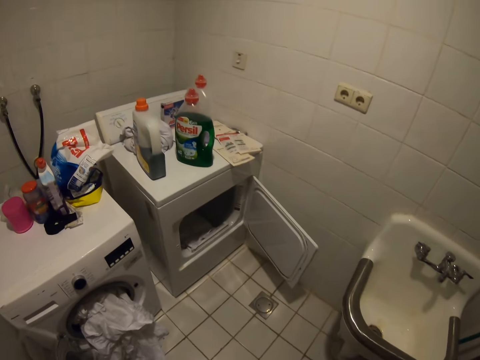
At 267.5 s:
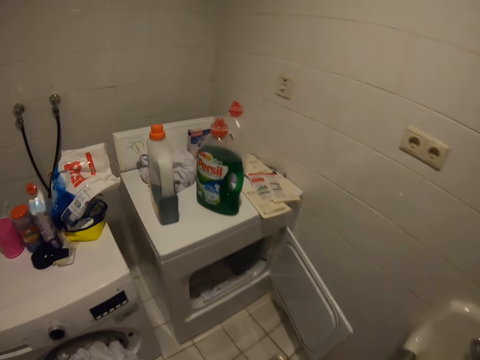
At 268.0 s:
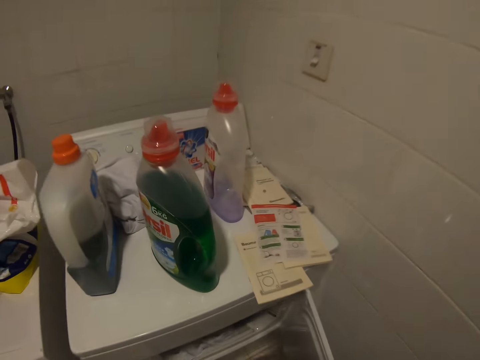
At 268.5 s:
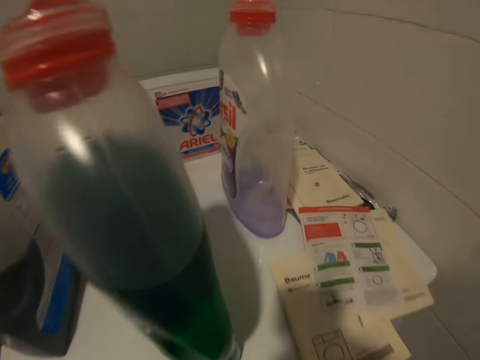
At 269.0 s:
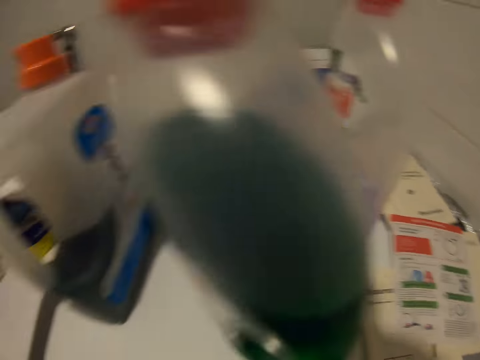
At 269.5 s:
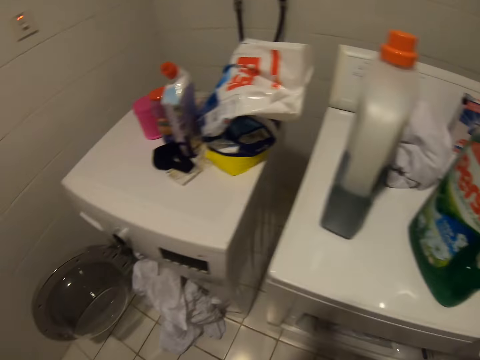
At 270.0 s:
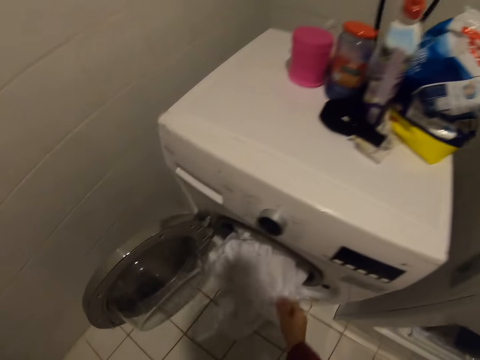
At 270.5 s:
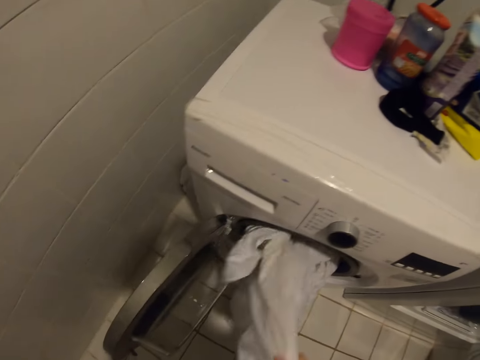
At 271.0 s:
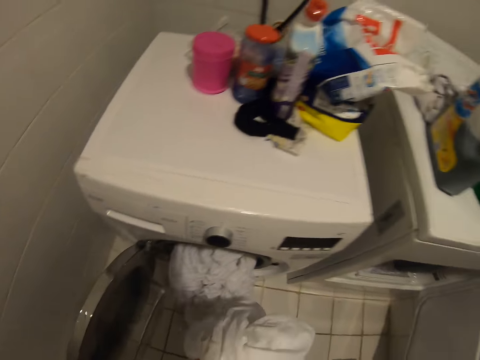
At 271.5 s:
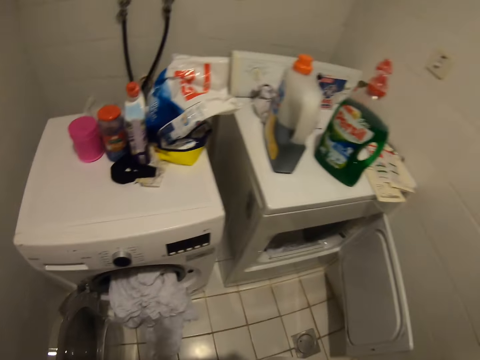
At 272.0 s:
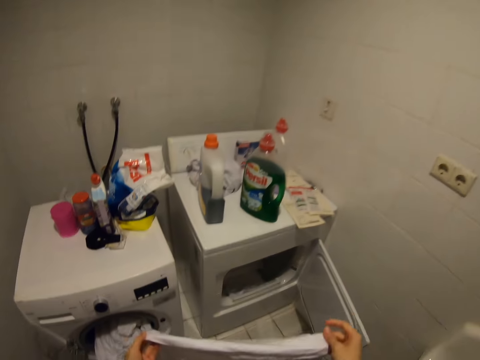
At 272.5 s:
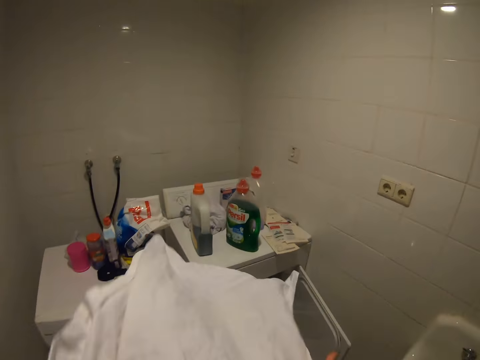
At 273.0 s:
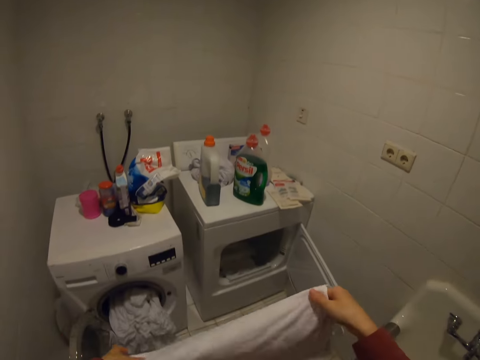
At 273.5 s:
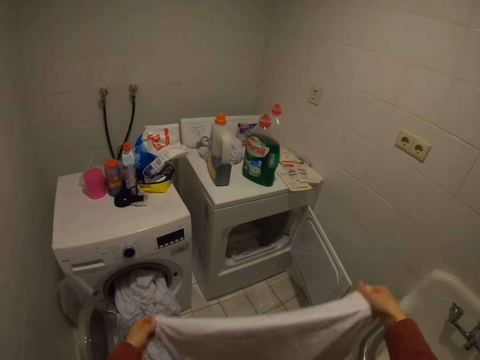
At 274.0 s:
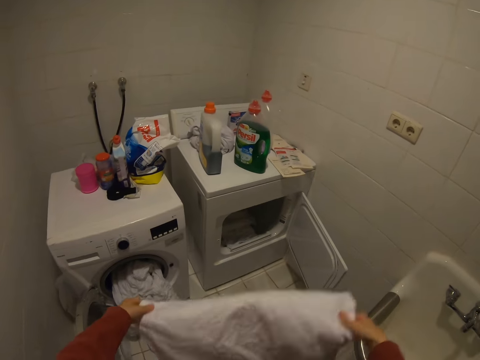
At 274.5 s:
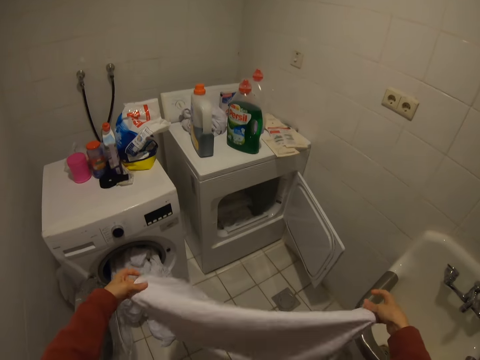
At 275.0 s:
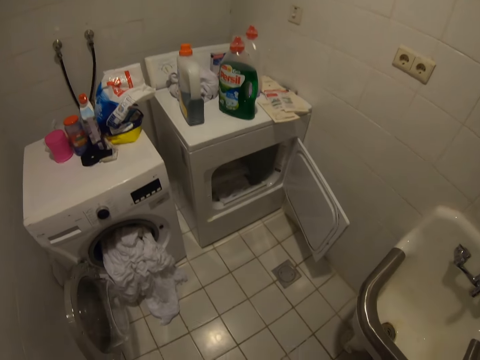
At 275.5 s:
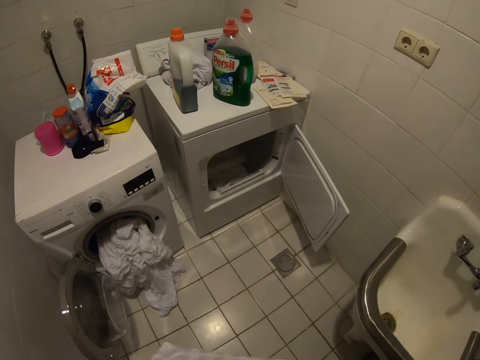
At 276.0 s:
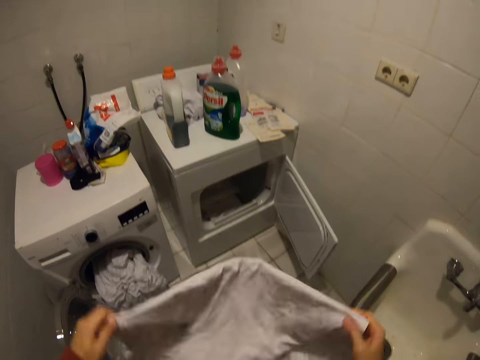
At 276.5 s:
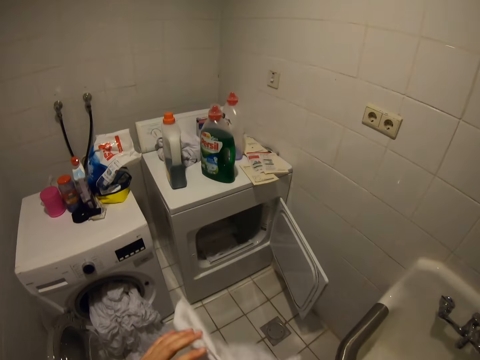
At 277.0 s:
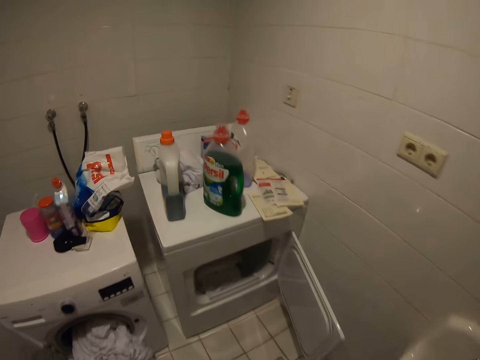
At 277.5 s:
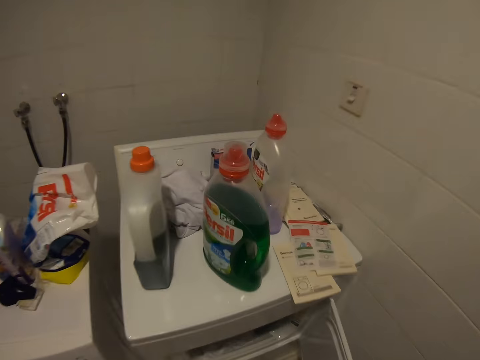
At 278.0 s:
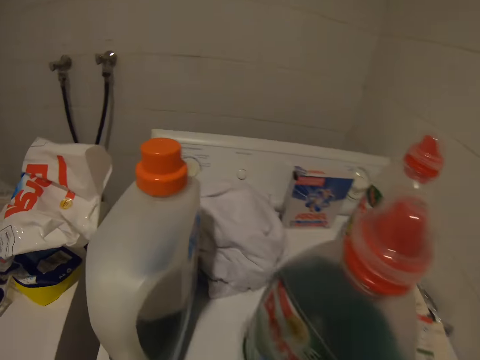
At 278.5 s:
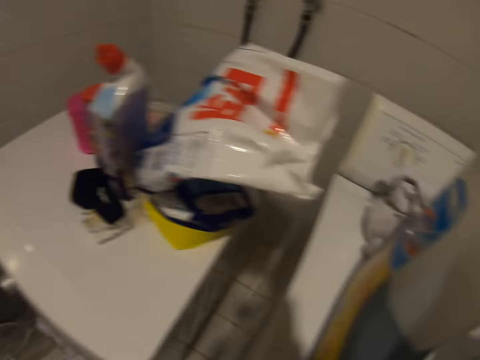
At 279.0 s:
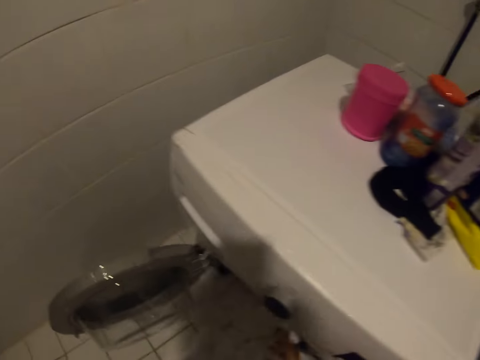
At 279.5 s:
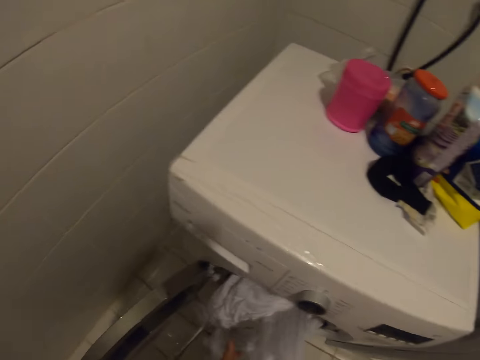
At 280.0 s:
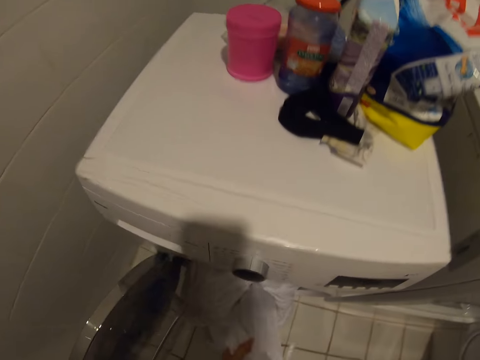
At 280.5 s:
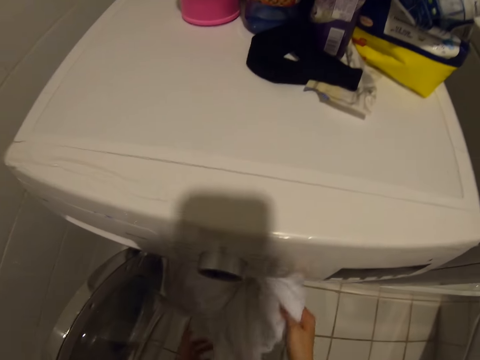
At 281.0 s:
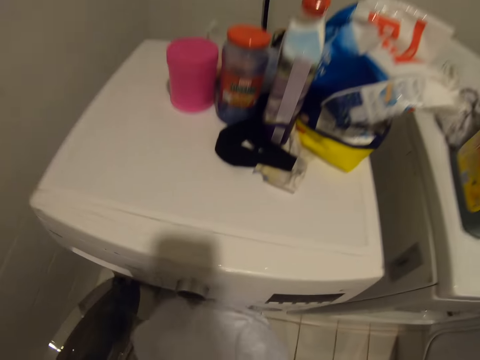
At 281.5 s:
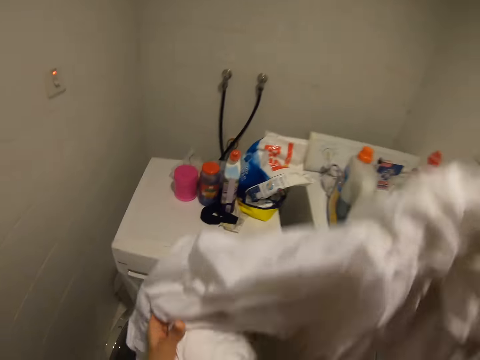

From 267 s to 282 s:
The camera wearer looks around. They fold a cloth.

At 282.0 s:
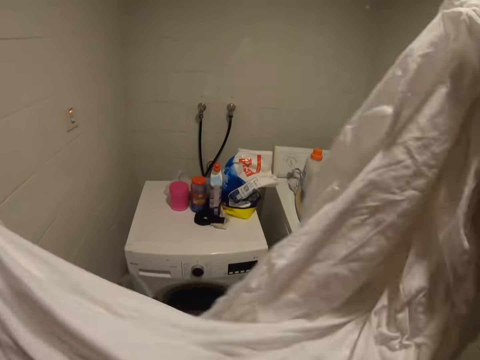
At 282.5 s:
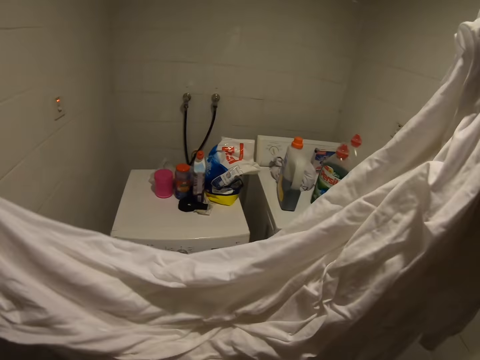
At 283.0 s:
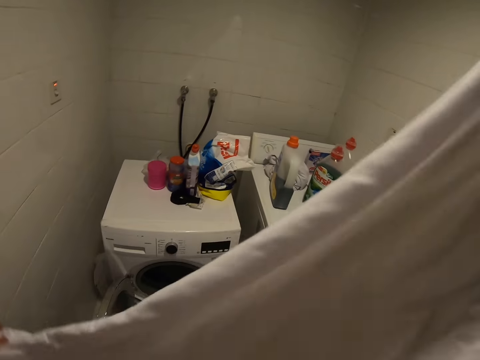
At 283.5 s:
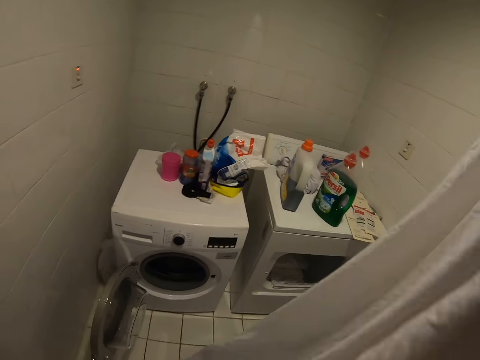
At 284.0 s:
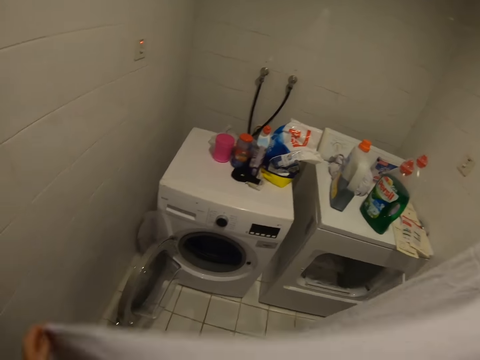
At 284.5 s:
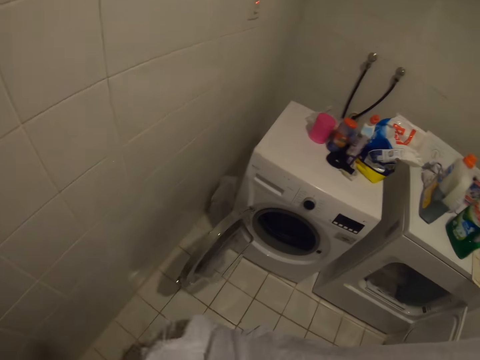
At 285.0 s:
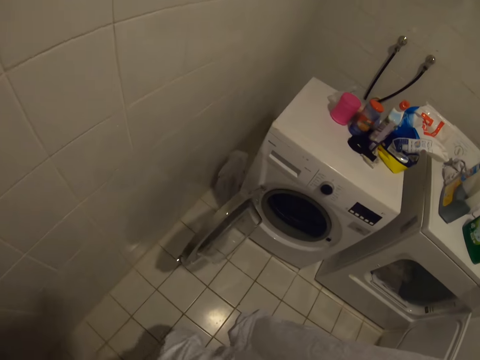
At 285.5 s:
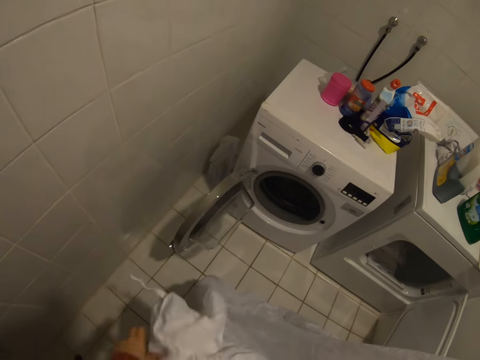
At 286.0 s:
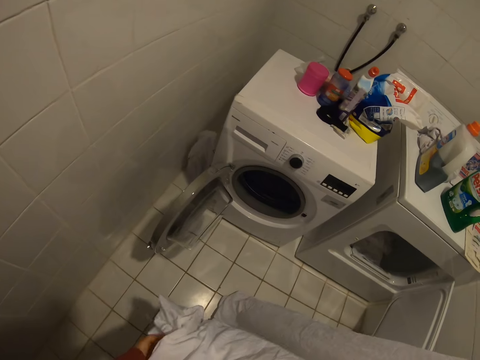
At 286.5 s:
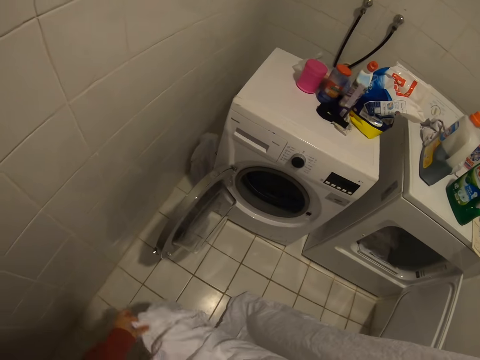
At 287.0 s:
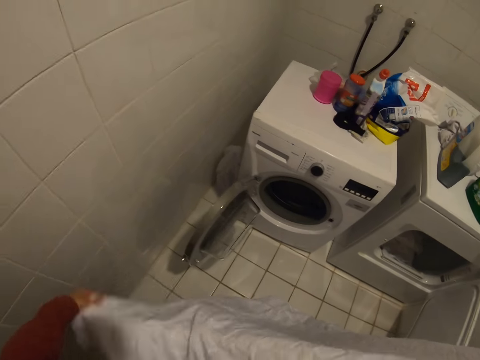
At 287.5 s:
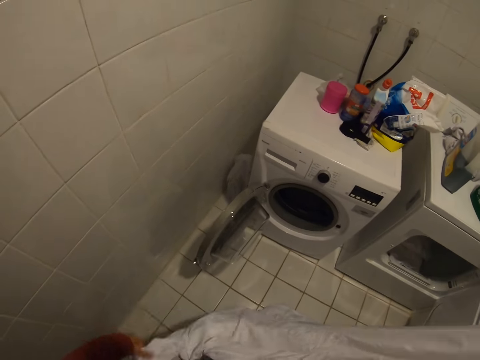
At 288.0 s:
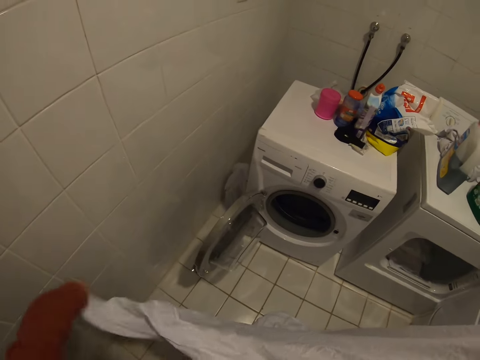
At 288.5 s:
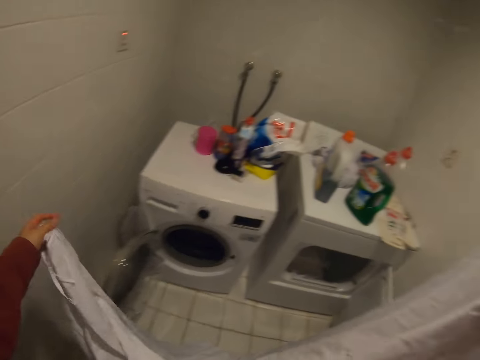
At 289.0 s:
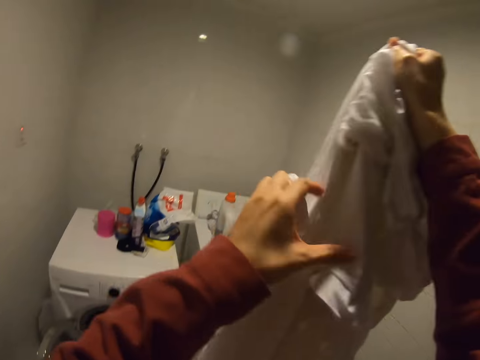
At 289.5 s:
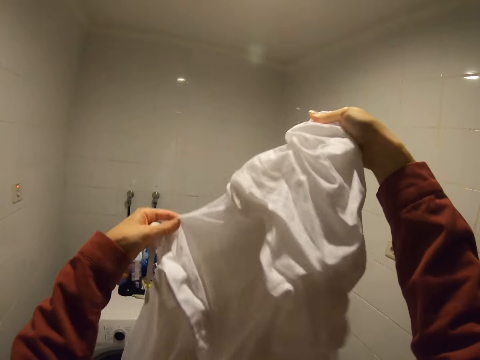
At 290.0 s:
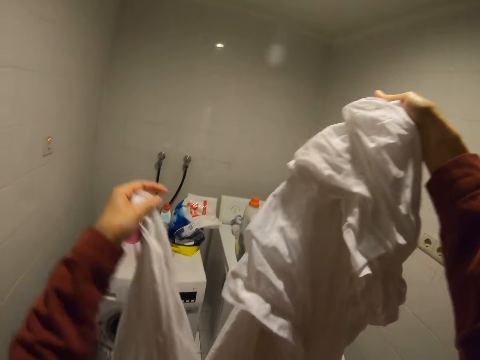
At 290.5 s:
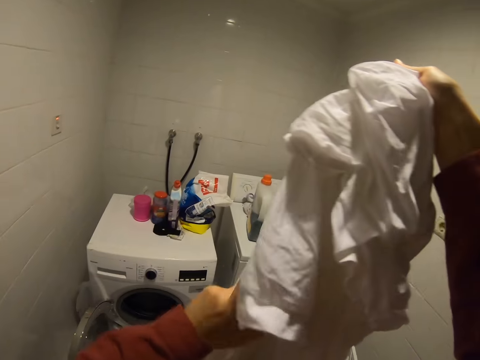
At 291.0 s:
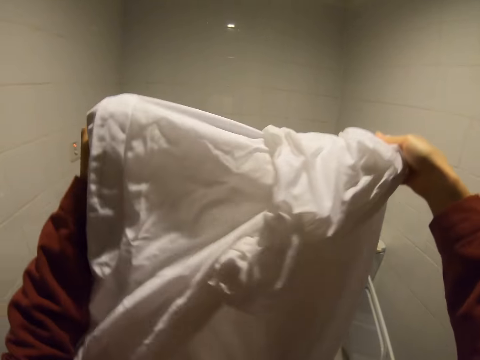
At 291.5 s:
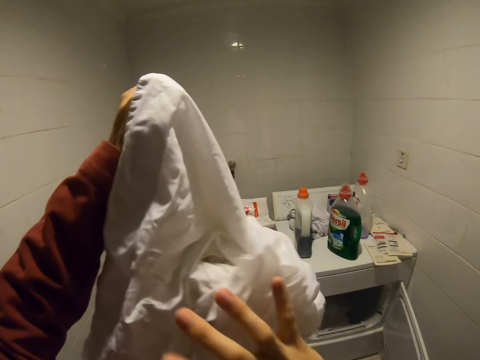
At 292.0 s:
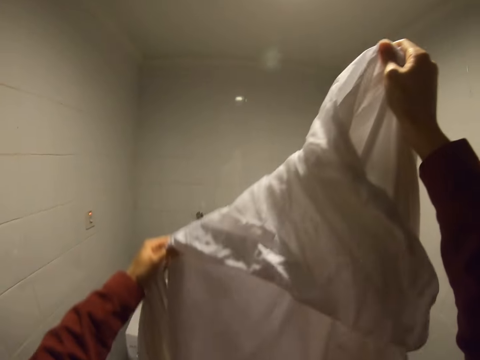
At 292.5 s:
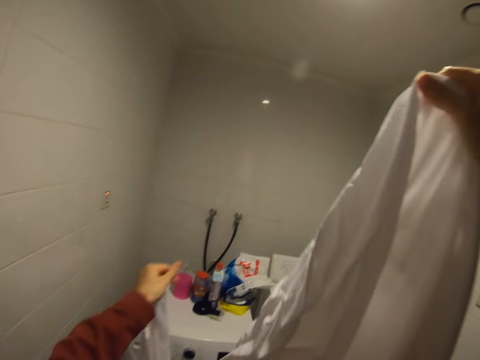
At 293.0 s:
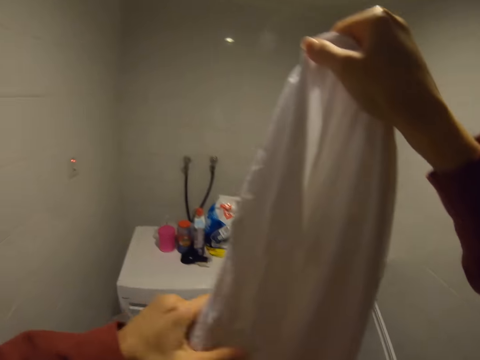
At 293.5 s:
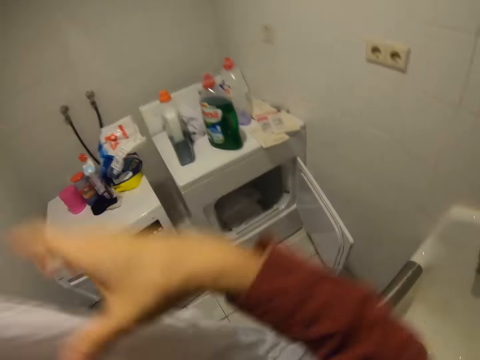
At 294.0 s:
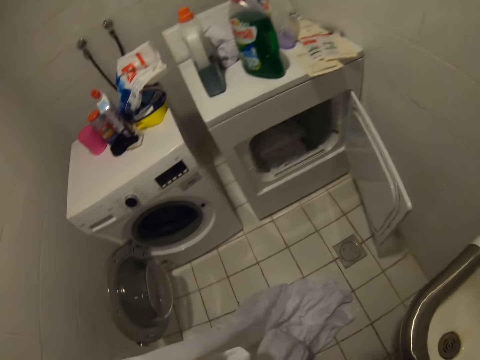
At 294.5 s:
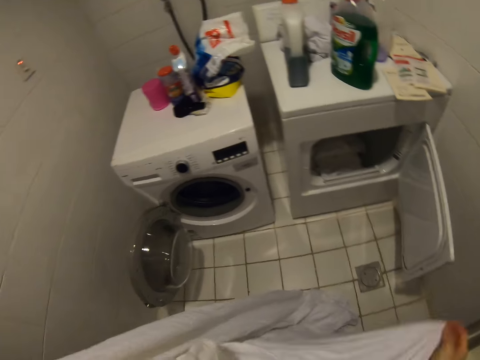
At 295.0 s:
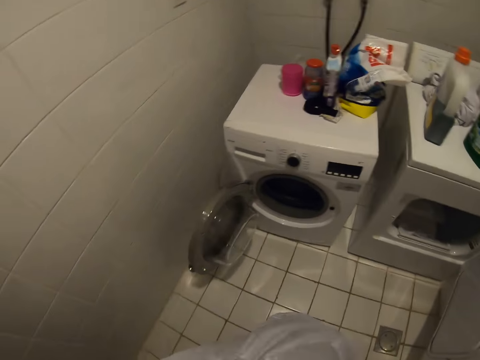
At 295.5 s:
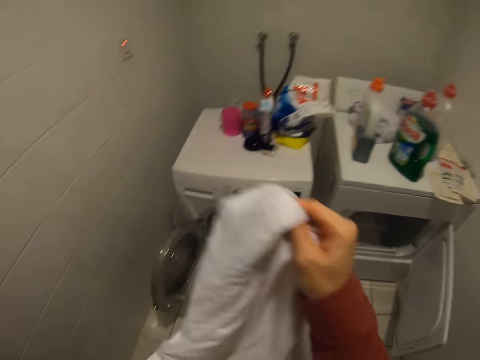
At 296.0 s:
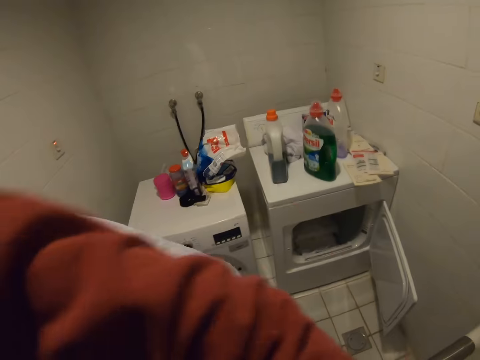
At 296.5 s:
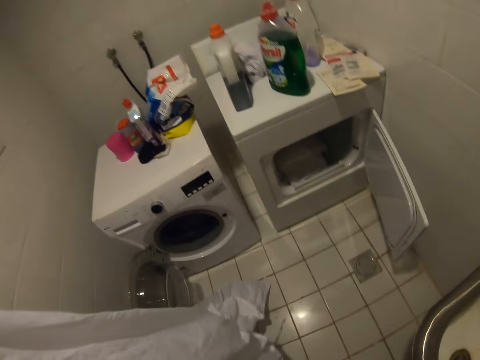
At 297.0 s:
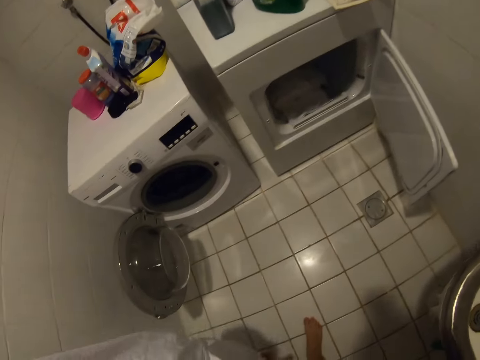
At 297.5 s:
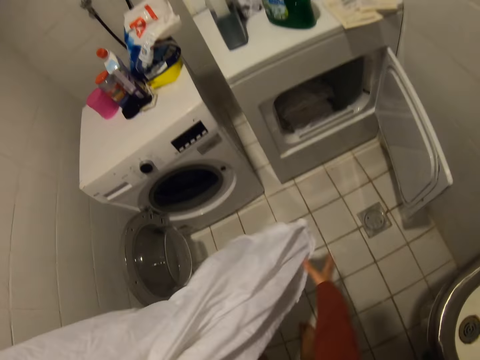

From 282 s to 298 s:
The camera wearer folds the sheet.
